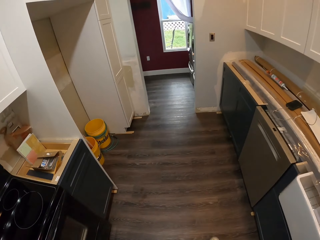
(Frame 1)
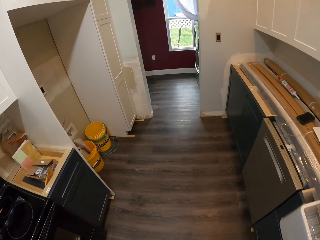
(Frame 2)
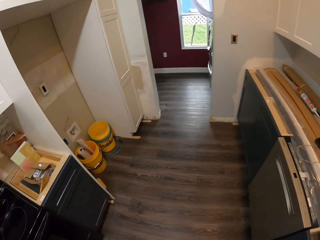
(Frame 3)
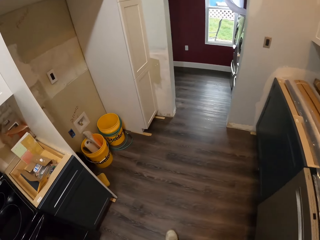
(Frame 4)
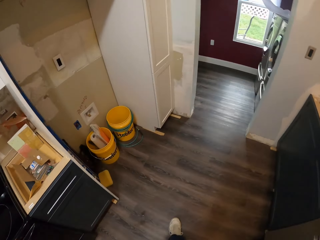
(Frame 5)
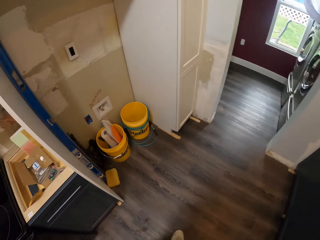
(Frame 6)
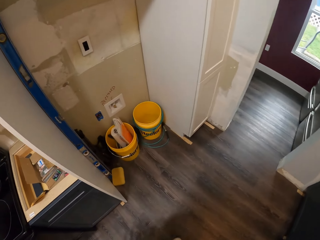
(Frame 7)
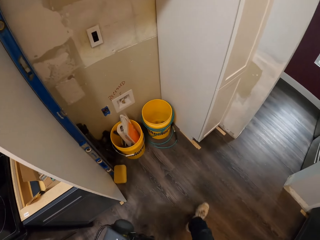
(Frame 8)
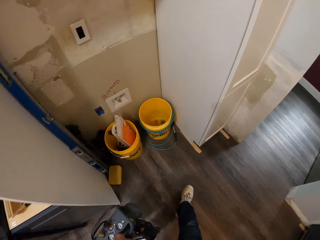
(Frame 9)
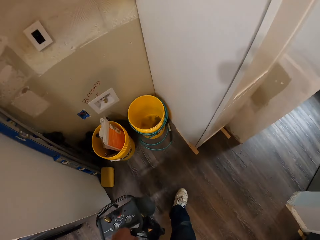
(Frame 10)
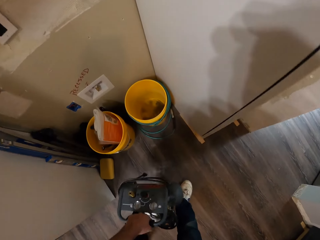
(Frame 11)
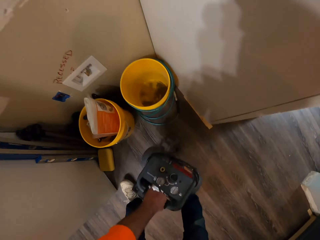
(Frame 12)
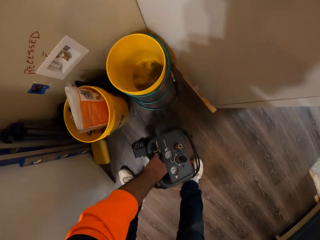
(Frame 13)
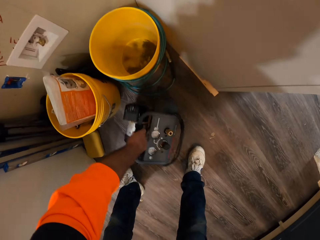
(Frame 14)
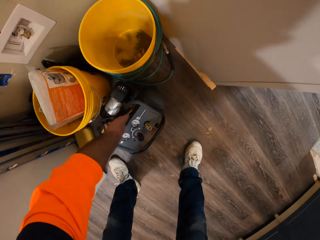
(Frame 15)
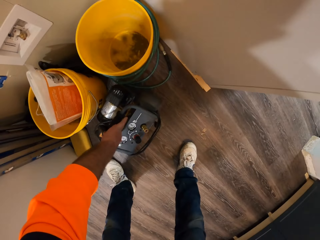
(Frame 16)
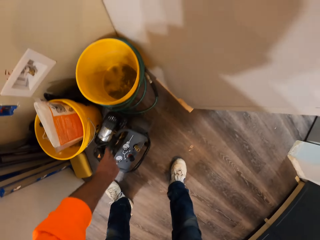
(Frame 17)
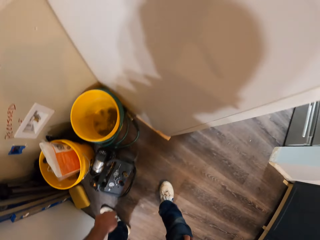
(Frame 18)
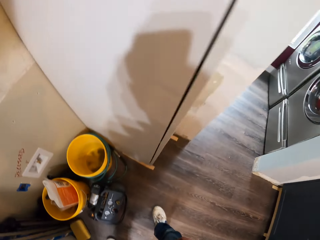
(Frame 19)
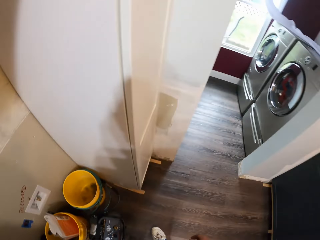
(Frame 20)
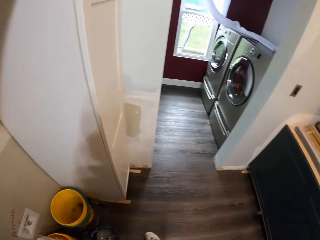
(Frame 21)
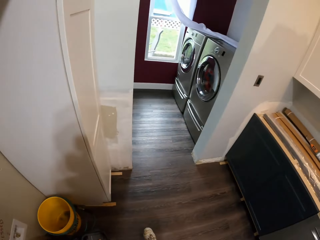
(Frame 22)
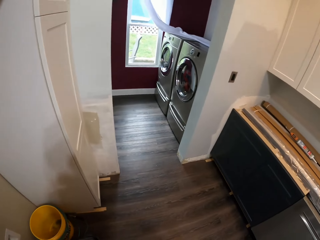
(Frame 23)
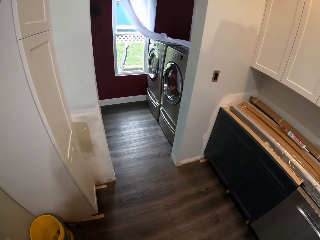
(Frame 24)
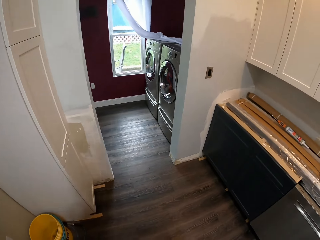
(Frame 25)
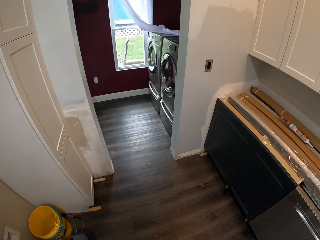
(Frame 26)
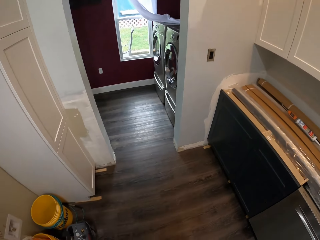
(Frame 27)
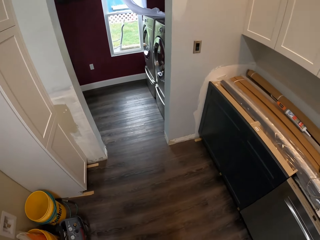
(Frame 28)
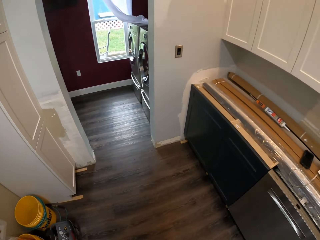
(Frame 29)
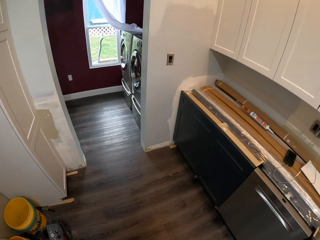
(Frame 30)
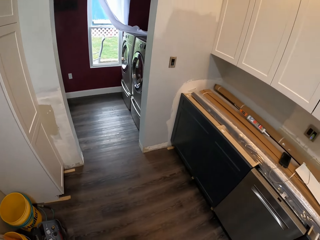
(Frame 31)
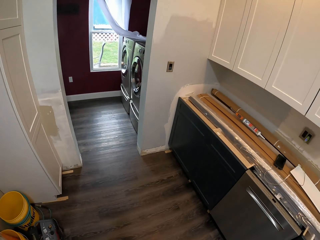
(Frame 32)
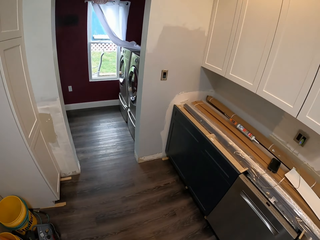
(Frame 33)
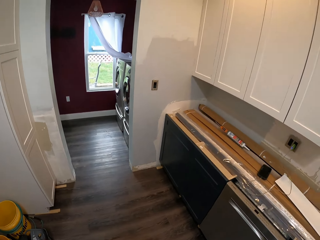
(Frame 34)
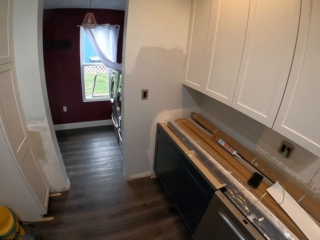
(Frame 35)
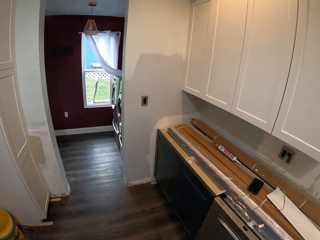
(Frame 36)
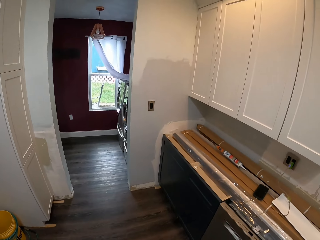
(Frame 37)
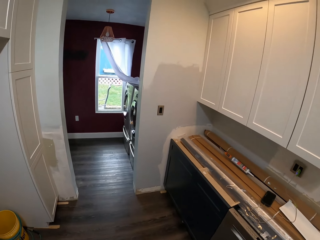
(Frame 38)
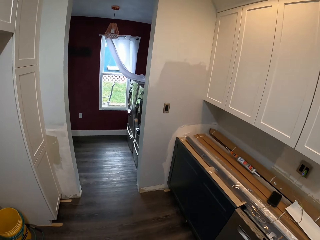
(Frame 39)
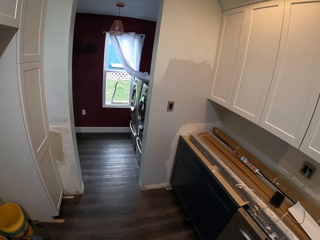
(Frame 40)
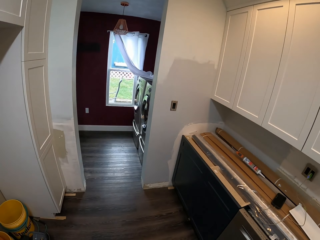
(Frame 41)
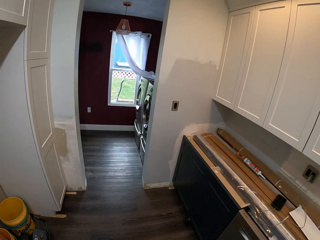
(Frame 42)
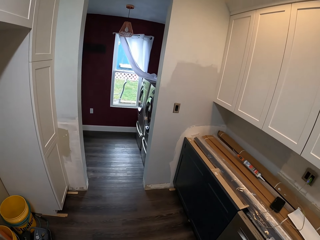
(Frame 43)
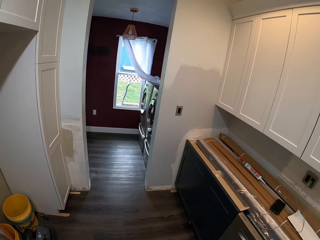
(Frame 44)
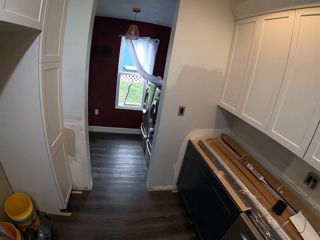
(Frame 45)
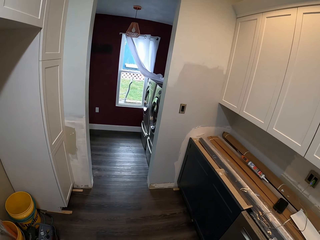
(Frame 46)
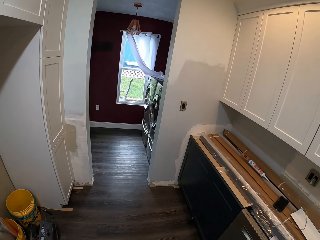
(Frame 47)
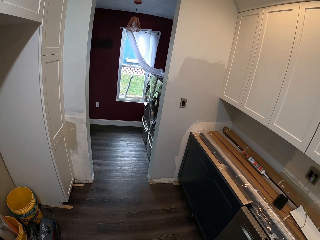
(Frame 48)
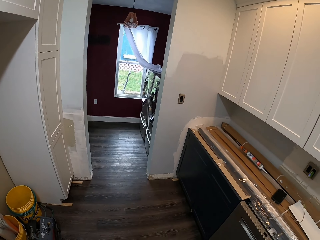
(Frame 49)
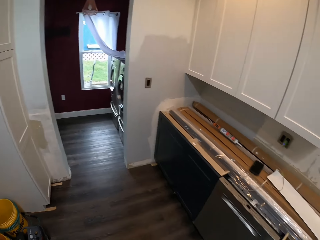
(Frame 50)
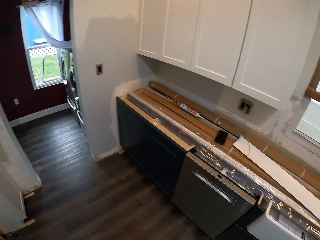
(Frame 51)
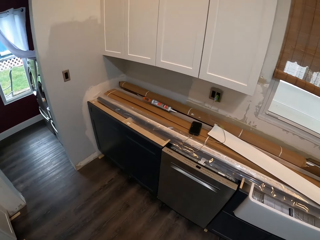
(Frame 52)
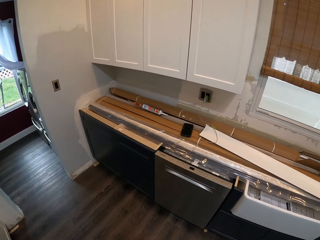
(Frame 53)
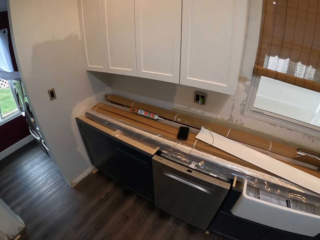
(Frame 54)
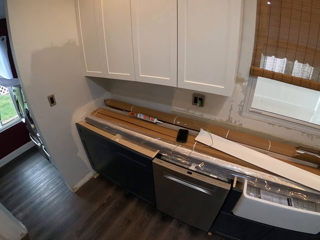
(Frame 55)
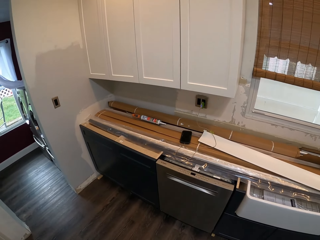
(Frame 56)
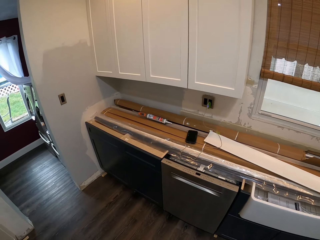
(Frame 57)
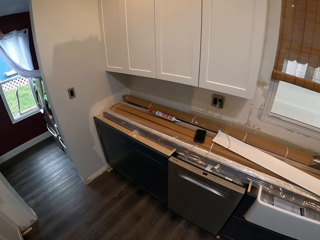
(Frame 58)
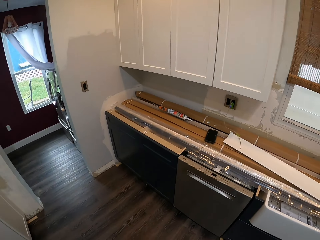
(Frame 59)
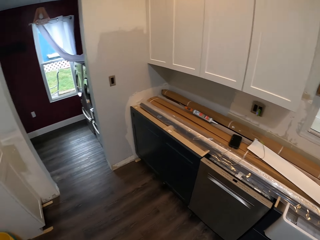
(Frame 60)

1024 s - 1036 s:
The camera wearer drops the air compressor on the floor with his left hand. He looks around a room.

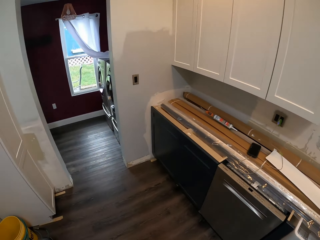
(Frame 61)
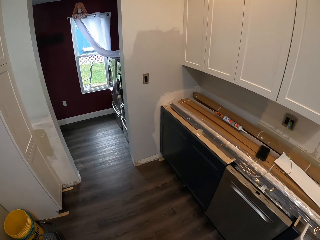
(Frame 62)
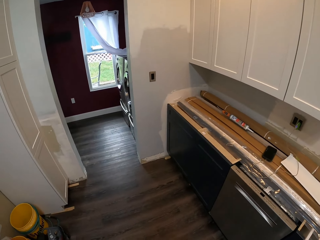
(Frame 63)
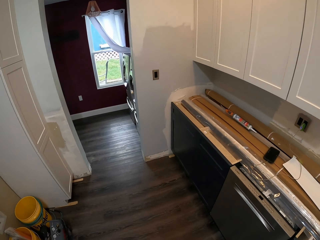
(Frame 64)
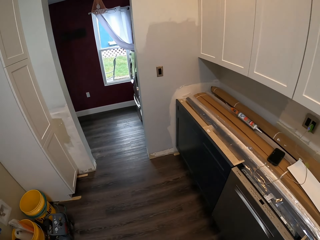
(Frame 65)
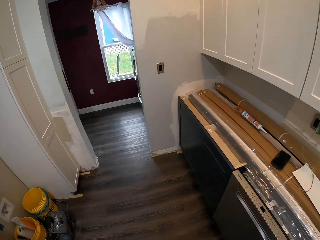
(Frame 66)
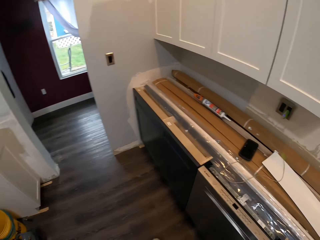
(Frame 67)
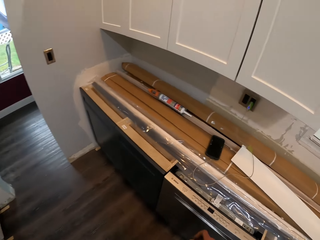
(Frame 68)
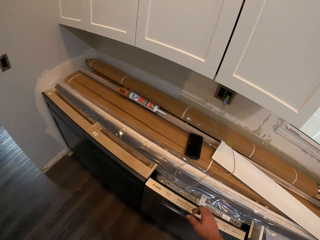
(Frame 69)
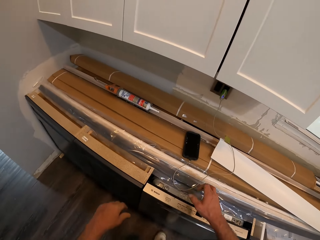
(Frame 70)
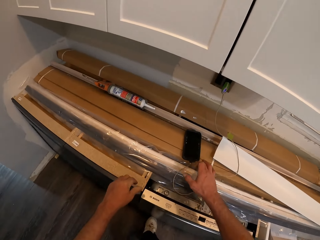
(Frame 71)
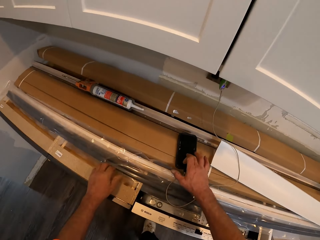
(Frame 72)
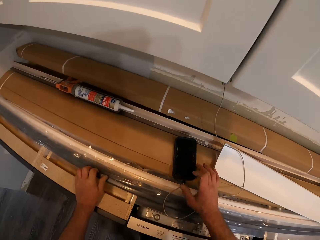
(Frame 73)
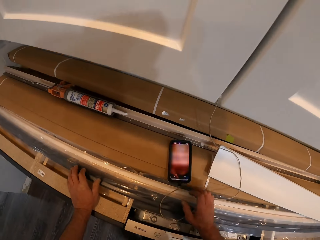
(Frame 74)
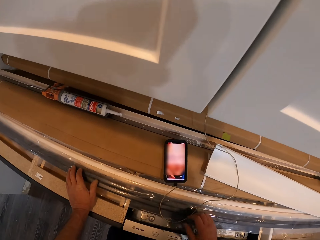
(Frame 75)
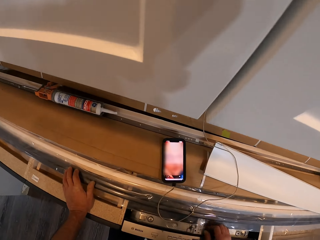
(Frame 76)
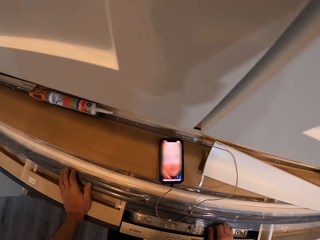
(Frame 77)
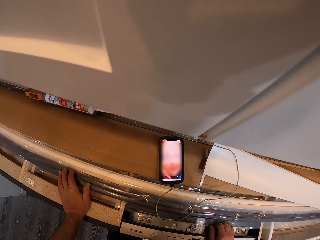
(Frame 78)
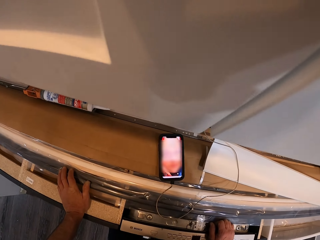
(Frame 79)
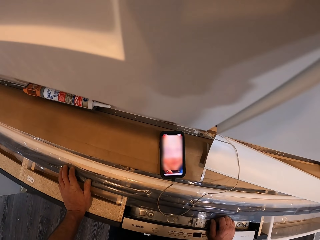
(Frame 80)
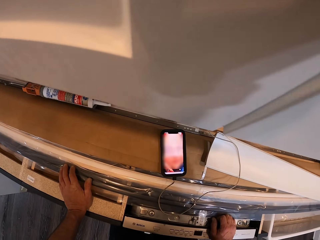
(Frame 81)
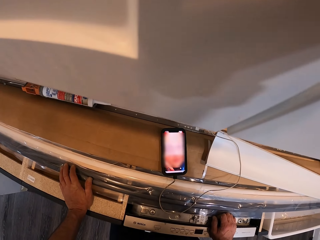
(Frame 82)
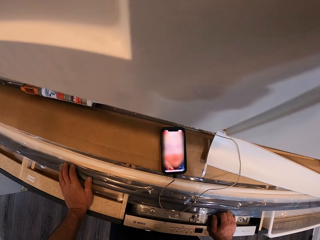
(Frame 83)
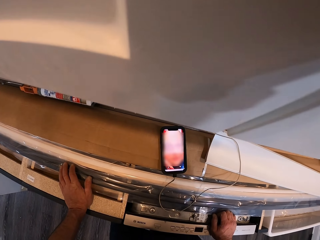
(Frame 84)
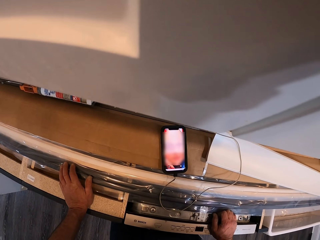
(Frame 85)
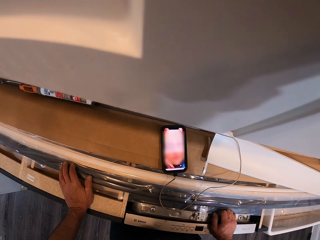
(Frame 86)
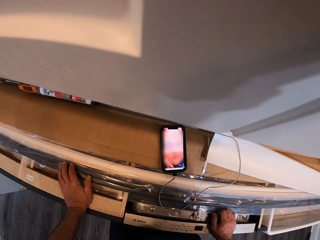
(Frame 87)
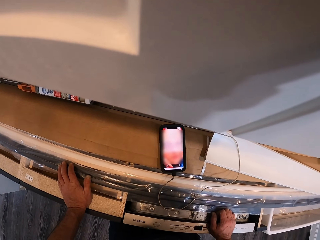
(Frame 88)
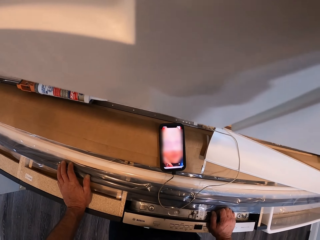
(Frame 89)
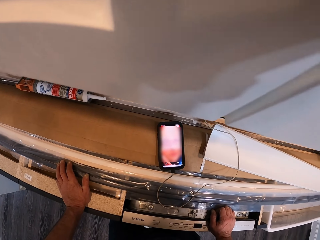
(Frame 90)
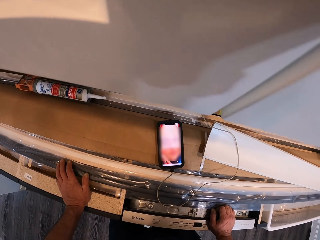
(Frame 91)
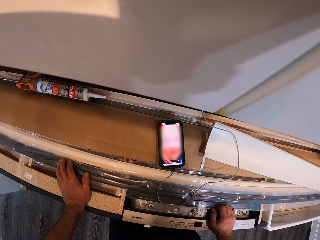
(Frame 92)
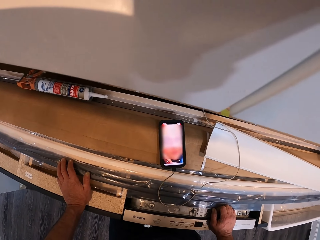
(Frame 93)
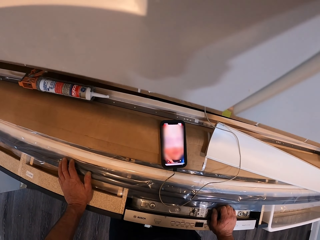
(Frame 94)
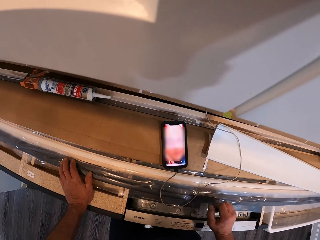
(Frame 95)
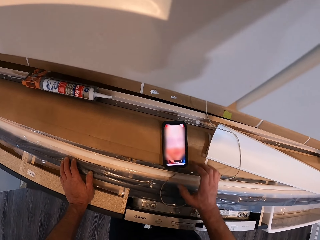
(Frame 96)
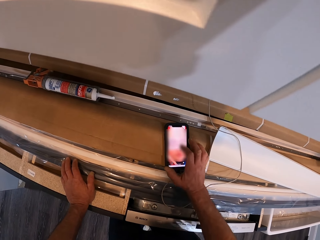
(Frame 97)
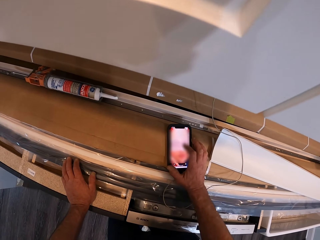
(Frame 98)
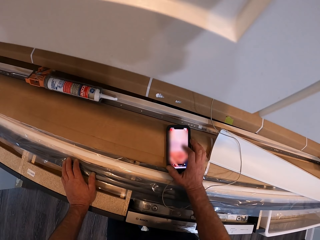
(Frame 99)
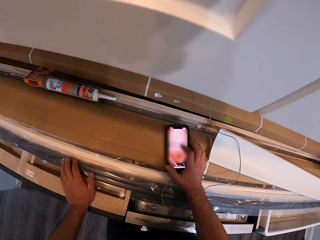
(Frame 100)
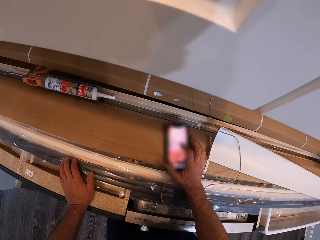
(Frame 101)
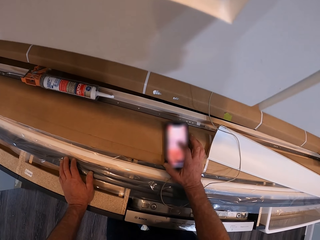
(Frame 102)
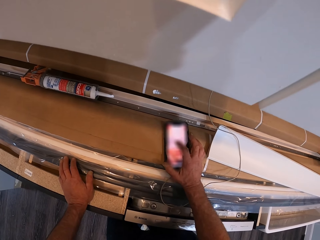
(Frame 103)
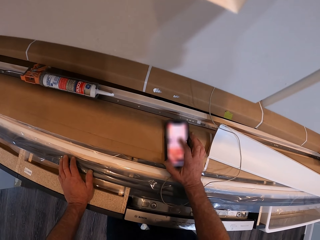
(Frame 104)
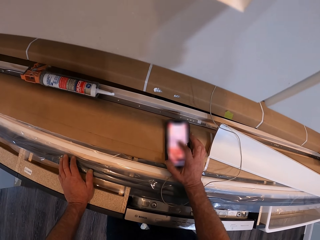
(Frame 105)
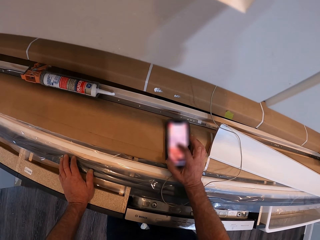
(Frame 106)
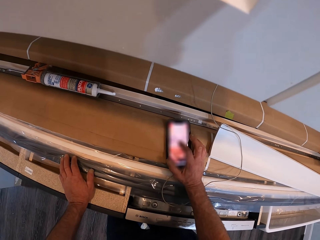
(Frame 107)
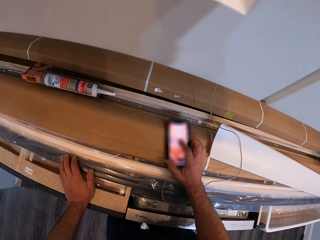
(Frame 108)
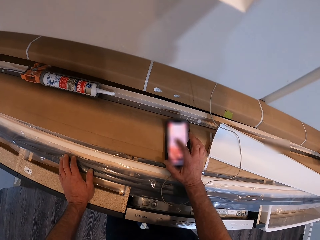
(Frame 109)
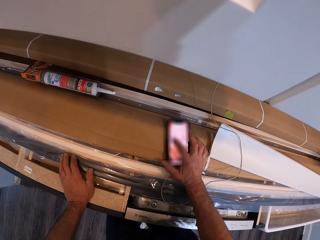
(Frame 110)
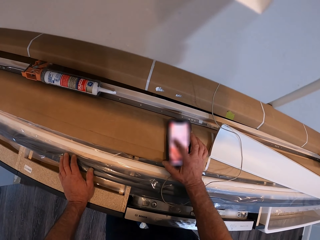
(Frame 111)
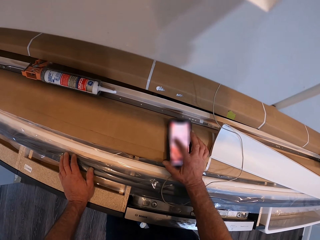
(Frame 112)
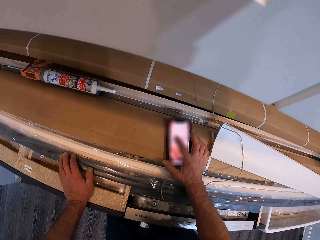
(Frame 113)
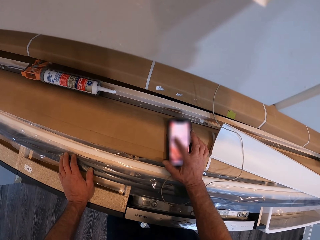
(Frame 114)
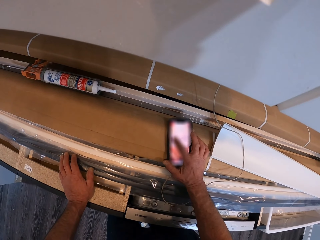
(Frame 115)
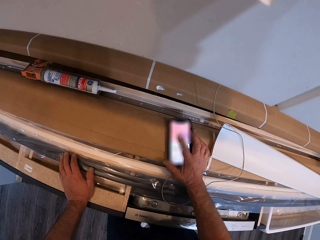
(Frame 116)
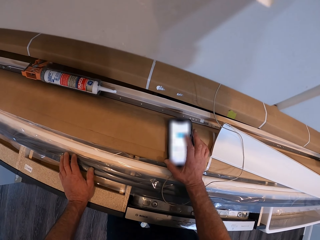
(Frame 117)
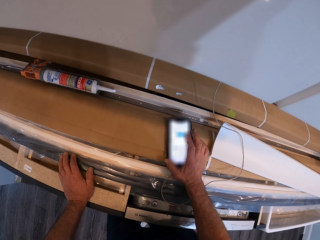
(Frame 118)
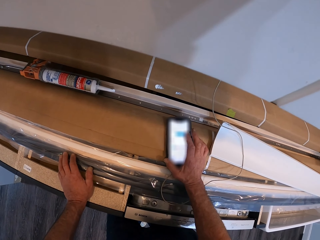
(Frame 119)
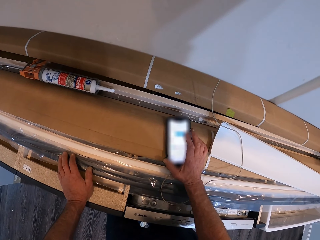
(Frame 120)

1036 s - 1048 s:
The camera wearer turns on a phone. He operates the phone with his right hand. He stares at the phone. He touches the phone.
